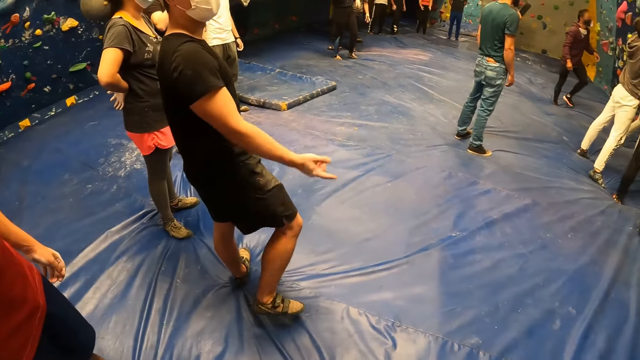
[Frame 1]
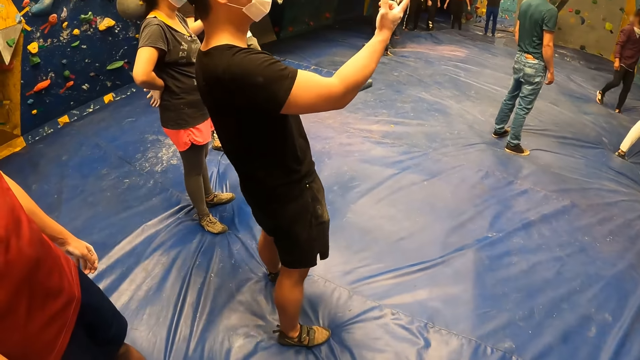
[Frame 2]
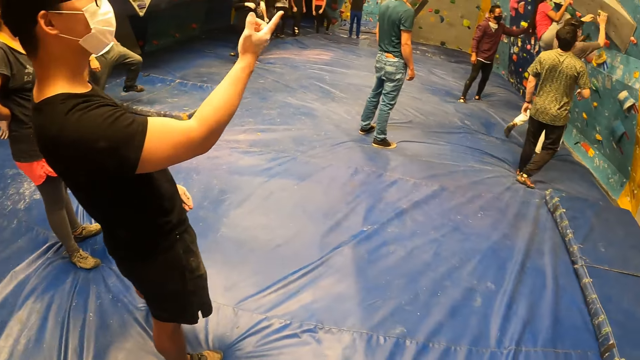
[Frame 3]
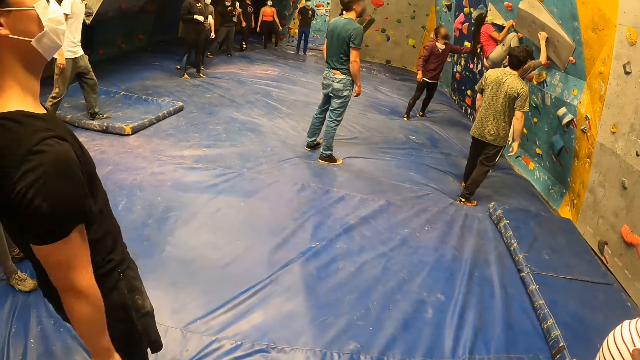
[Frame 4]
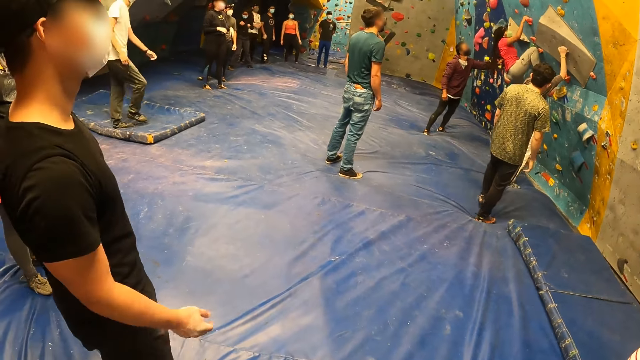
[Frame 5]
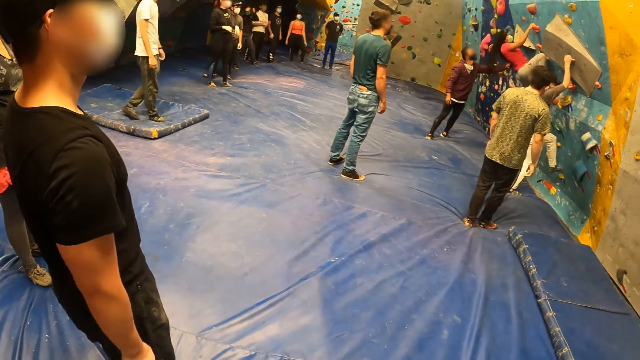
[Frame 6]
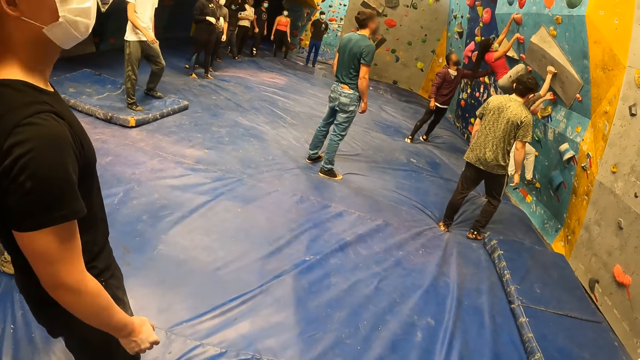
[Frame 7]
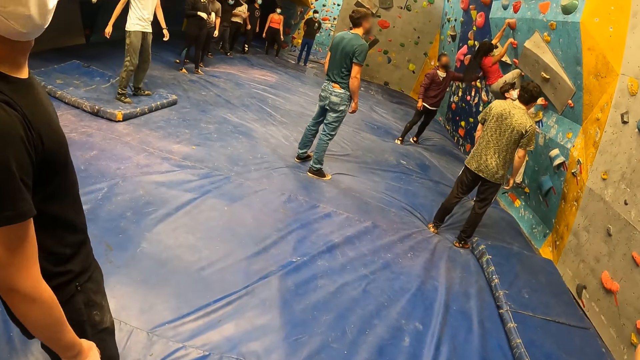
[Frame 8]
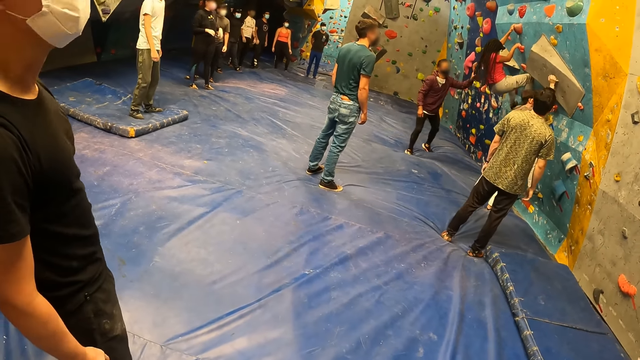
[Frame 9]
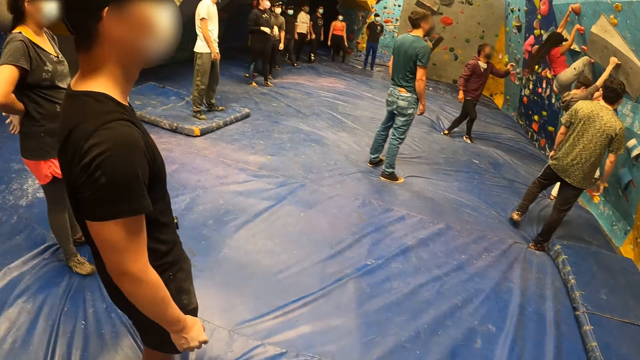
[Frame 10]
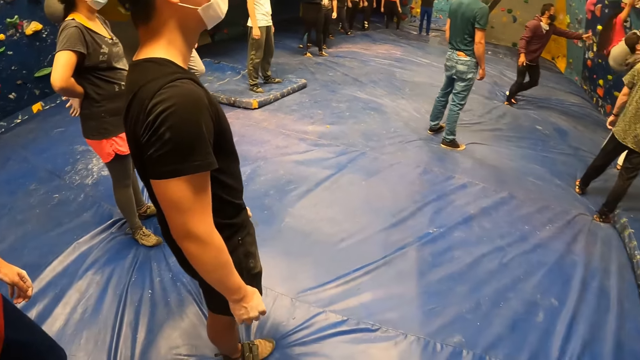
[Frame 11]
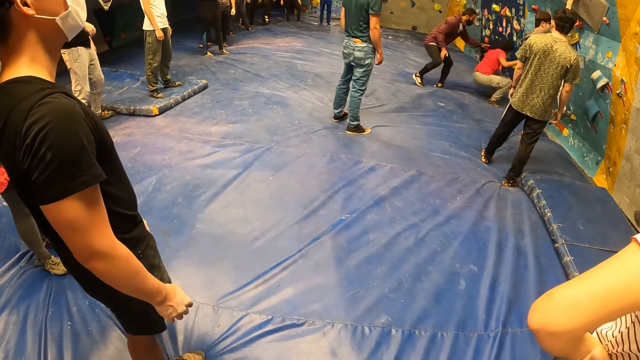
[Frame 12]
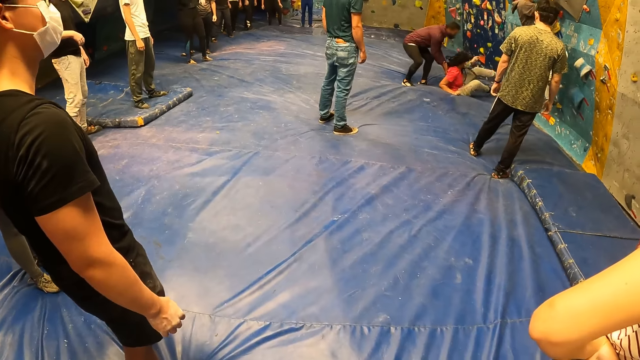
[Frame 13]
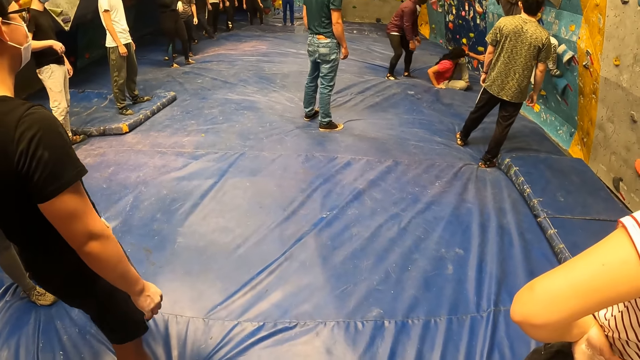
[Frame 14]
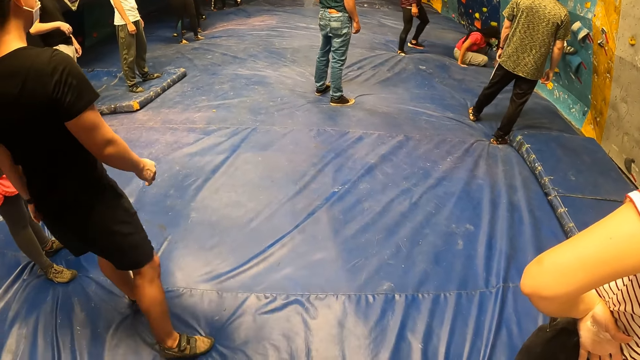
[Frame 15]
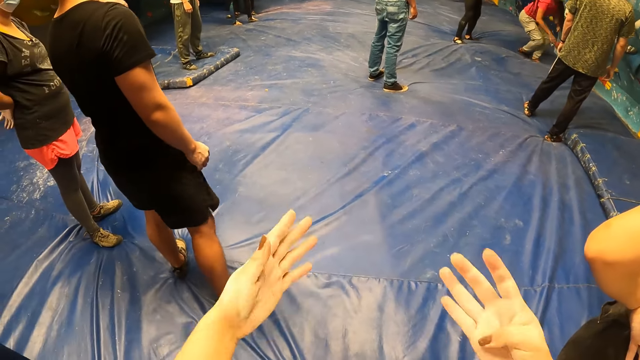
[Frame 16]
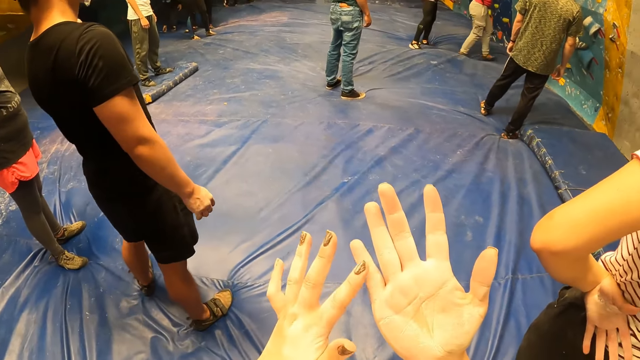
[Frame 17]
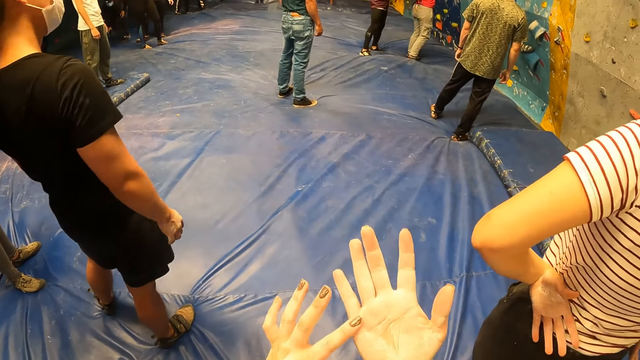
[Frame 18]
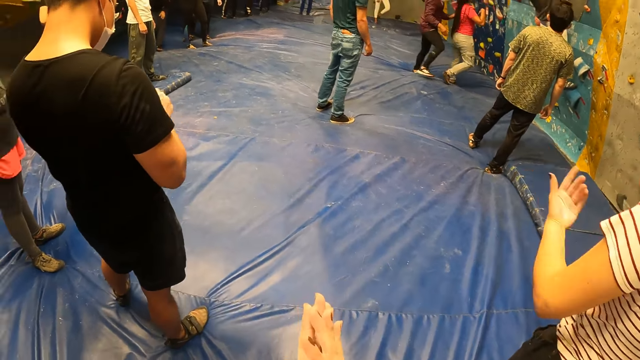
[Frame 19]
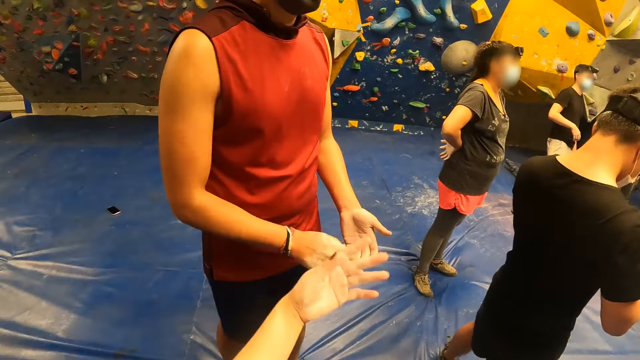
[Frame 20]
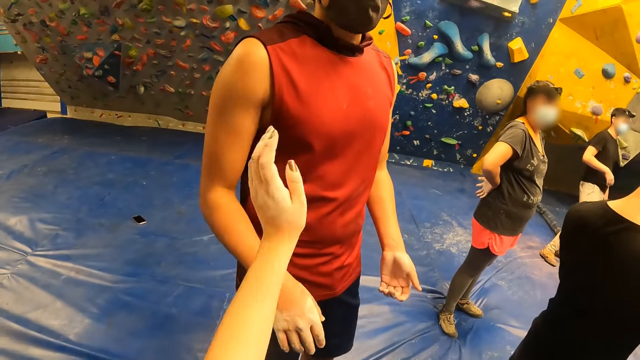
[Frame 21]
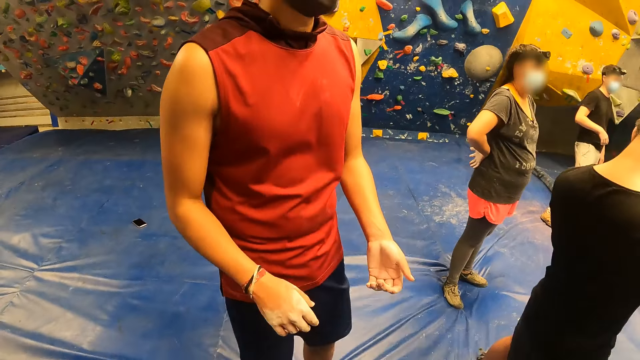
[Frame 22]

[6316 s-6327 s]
The camera wearer looks around the climbing area. She touches her right palm with her left hand. She stretches her hand.

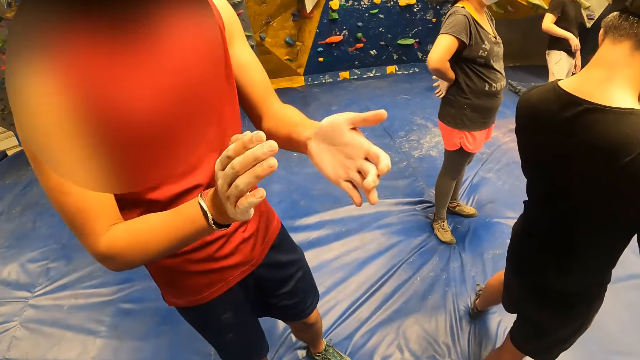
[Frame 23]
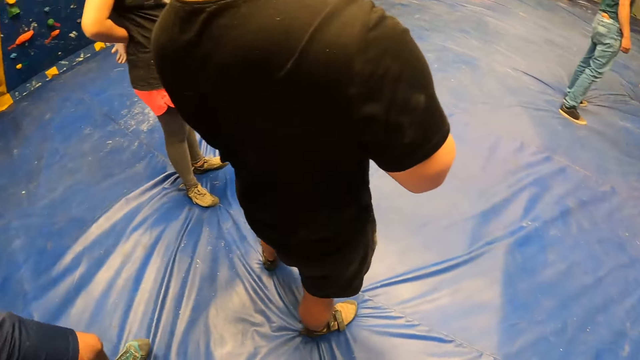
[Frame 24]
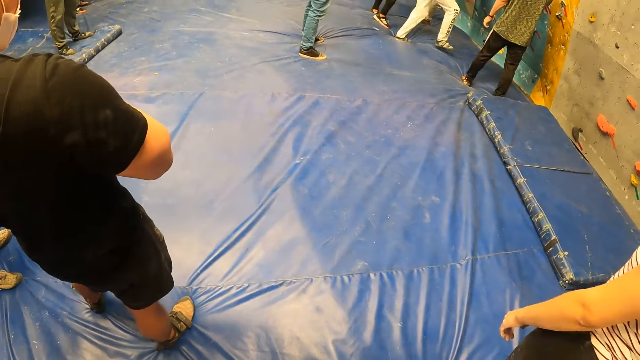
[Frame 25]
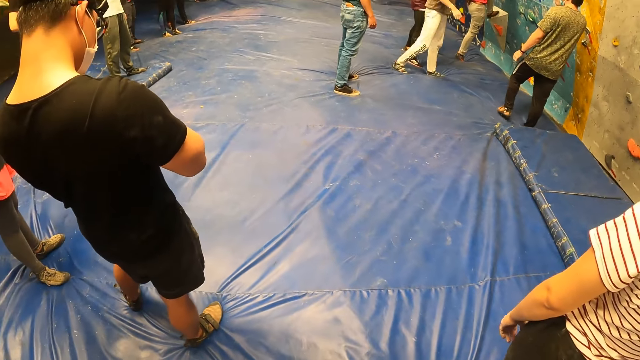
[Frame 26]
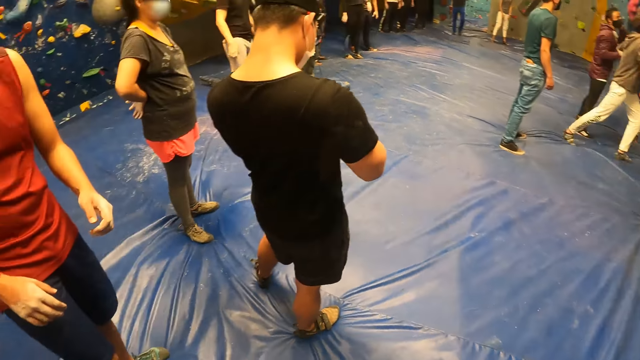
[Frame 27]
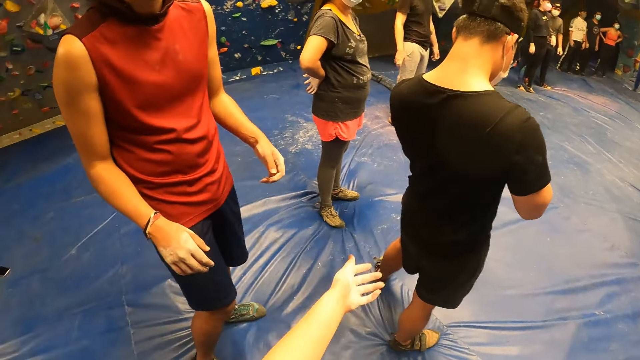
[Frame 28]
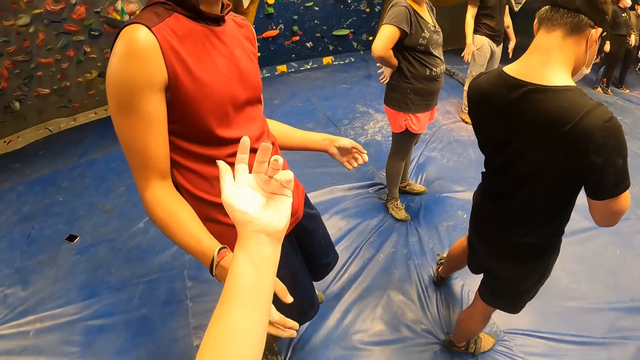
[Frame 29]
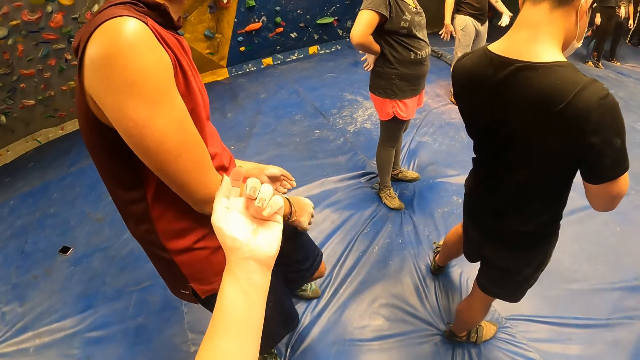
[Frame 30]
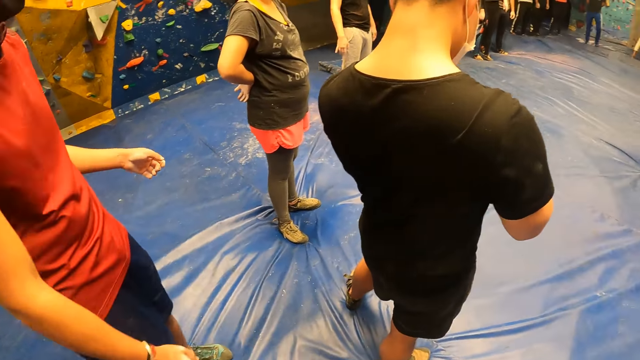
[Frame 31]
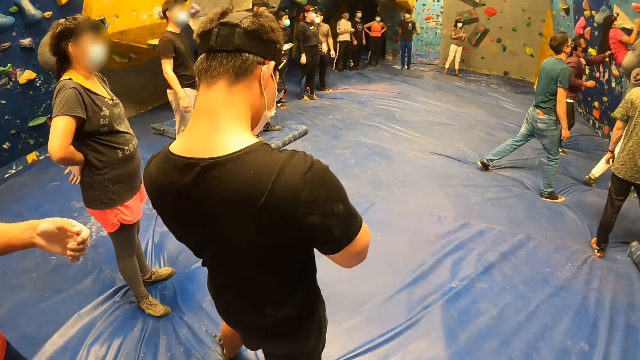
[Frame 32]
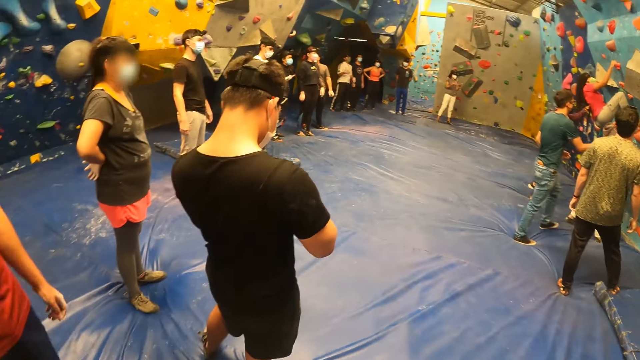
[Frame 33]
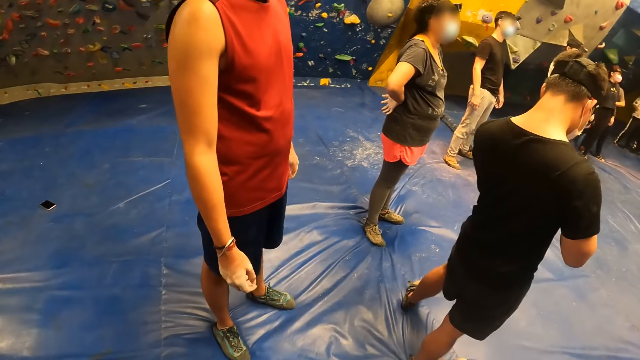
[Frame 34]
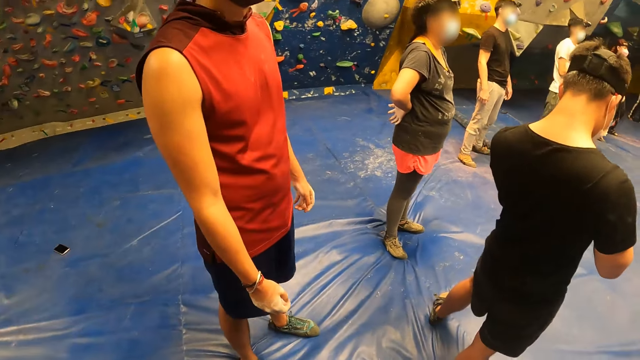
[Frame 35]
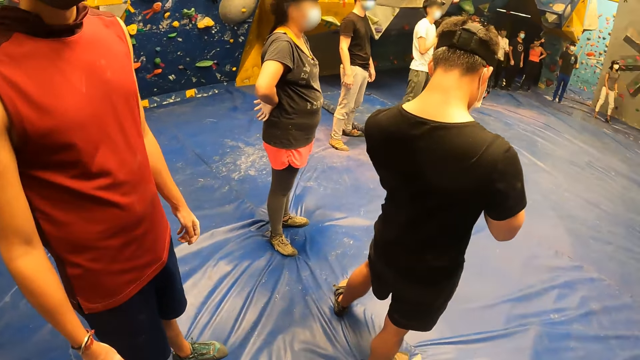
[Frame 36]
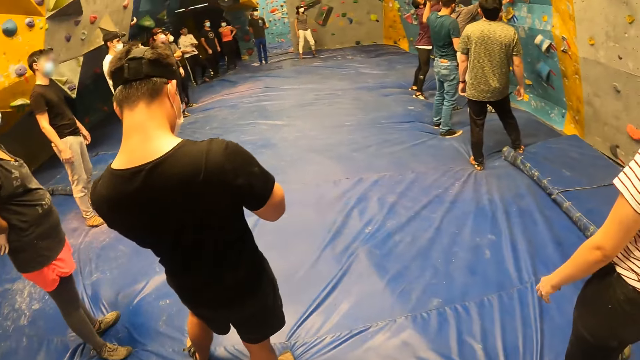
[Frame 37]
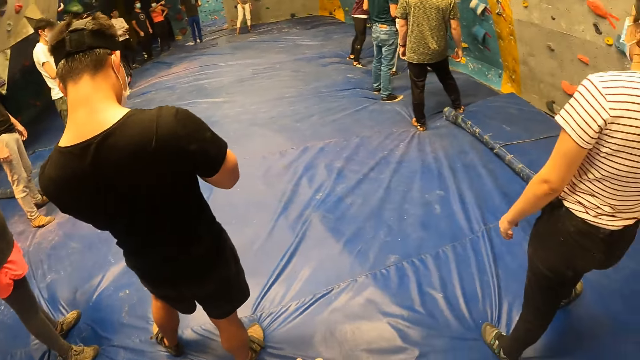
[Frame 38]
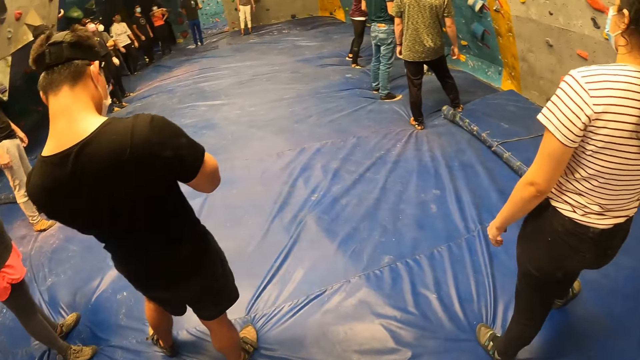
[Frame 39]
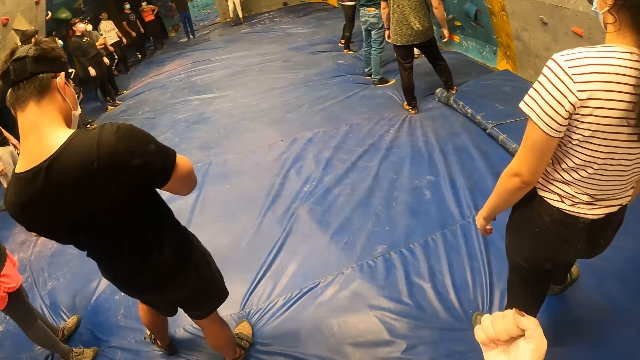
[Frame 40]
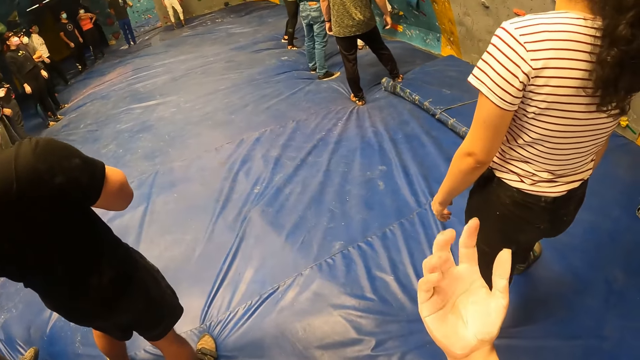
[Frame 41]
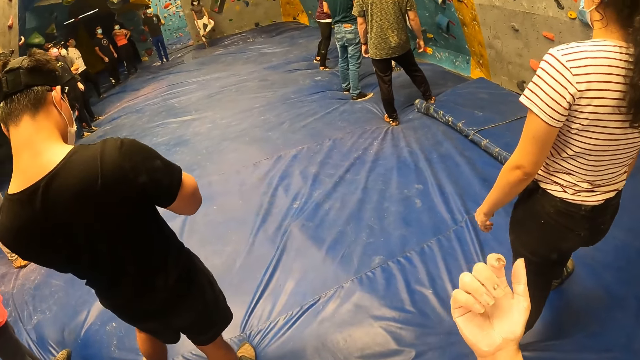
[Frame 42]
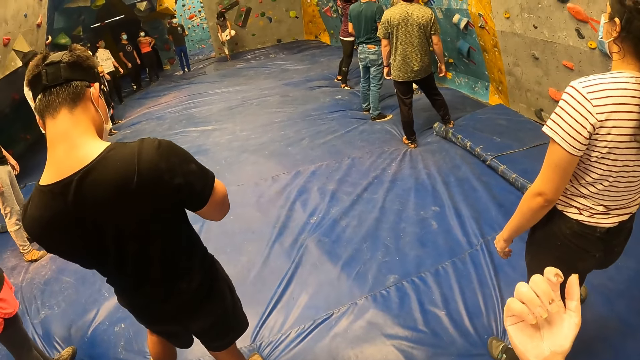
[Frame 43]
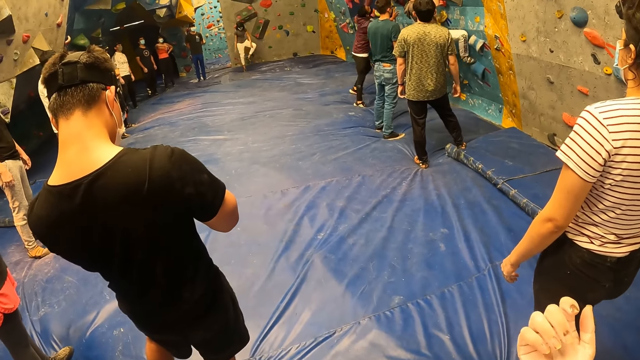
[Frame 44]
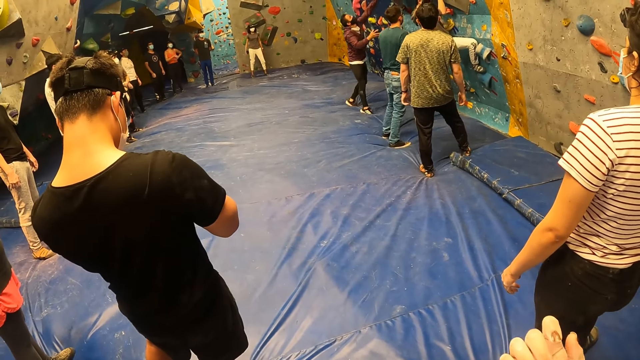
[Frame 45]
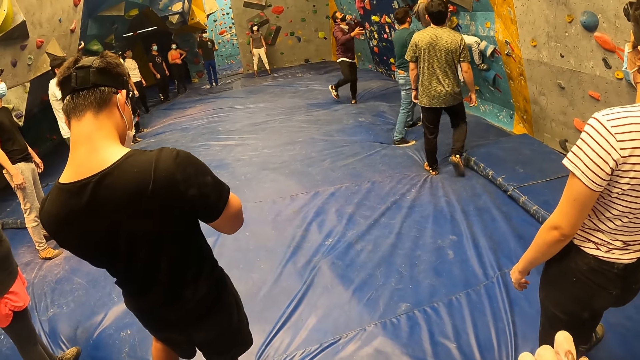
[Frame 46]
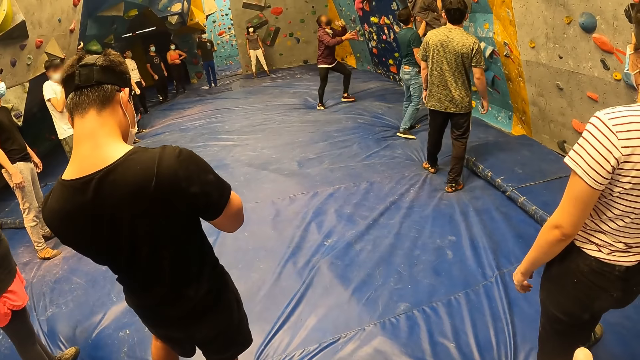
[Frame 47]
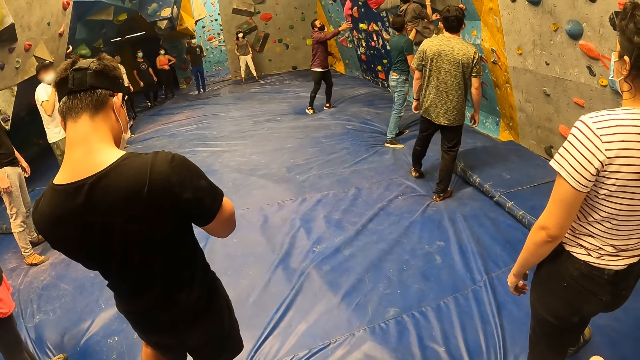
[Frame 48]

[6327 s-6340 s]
A male claps hands. The camera wearer looks around the climbing area. She stretches her hand. The male moves his body. The camera wearer looks around the climbing area. She looks at her hand.
